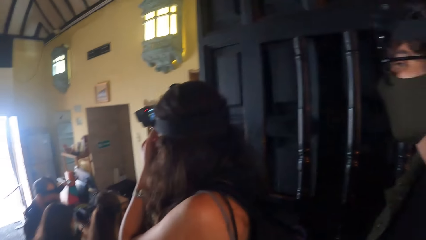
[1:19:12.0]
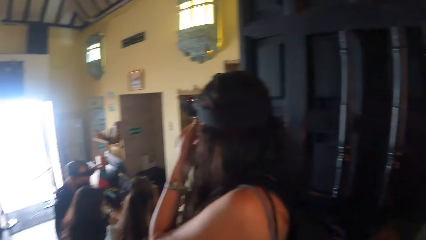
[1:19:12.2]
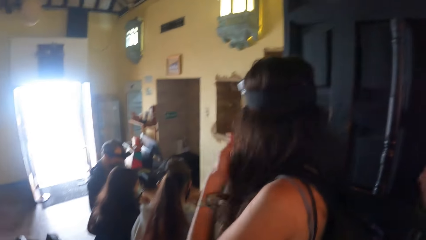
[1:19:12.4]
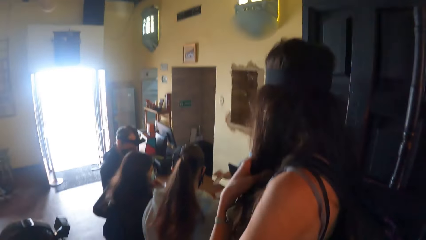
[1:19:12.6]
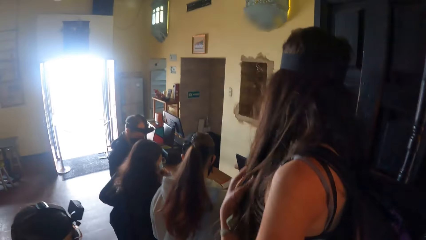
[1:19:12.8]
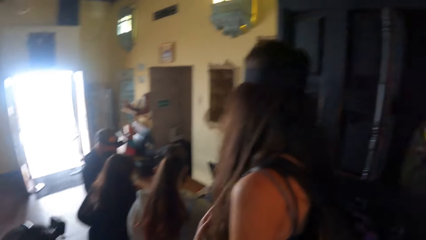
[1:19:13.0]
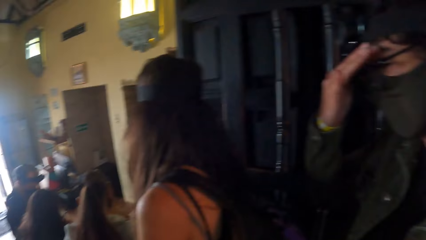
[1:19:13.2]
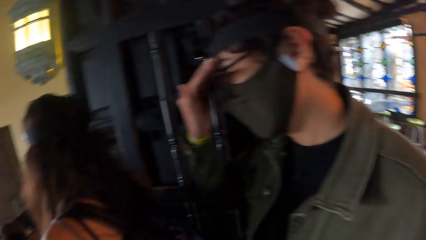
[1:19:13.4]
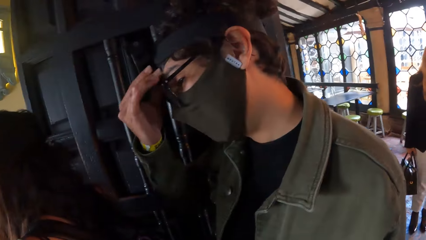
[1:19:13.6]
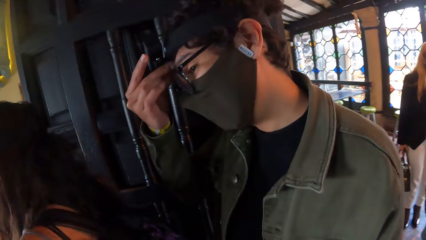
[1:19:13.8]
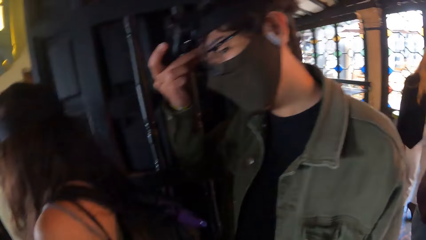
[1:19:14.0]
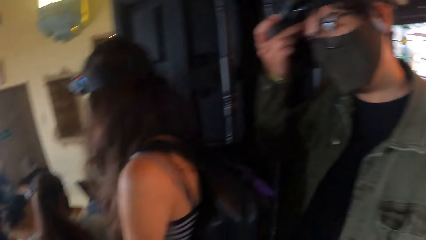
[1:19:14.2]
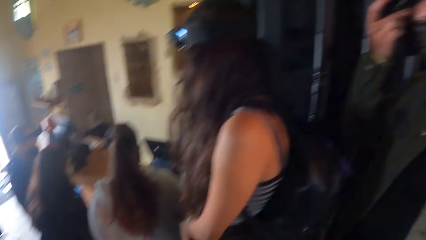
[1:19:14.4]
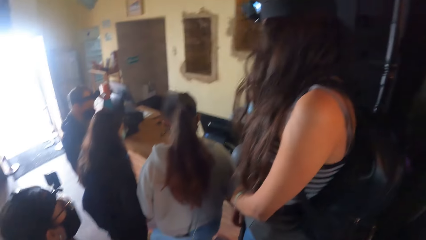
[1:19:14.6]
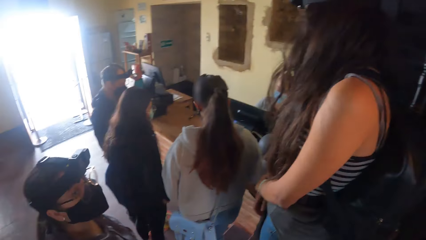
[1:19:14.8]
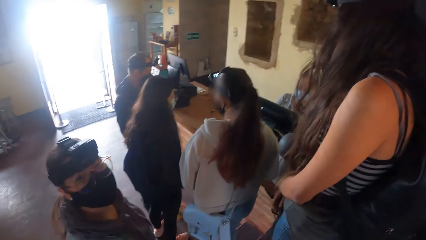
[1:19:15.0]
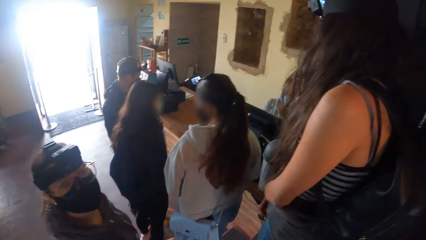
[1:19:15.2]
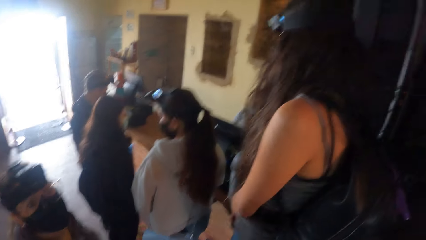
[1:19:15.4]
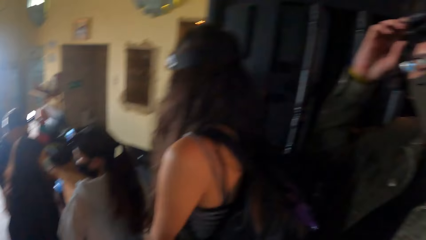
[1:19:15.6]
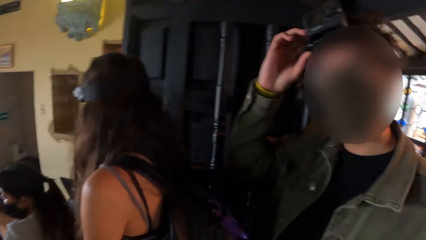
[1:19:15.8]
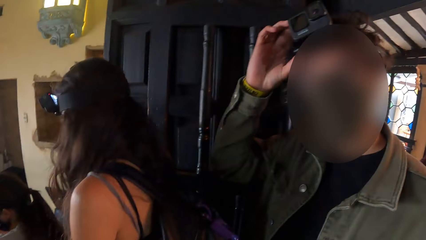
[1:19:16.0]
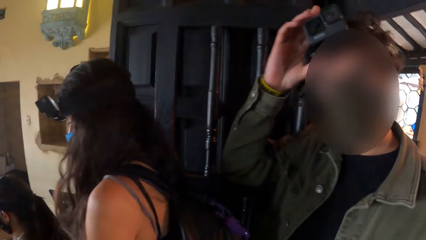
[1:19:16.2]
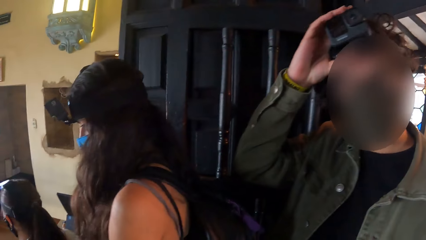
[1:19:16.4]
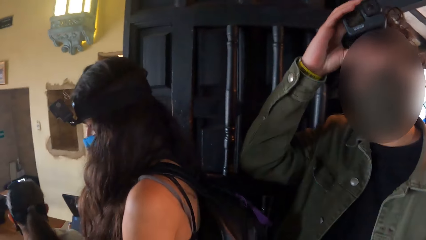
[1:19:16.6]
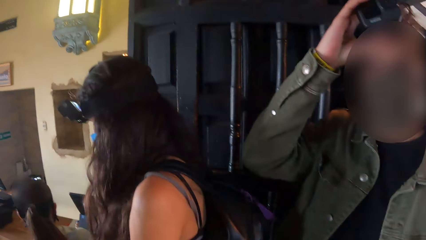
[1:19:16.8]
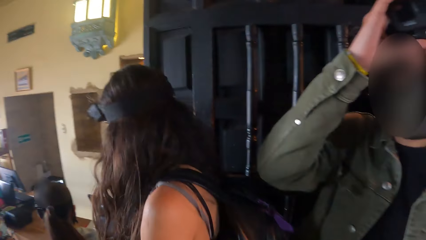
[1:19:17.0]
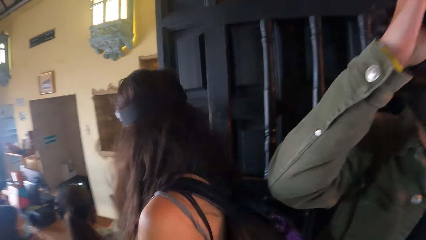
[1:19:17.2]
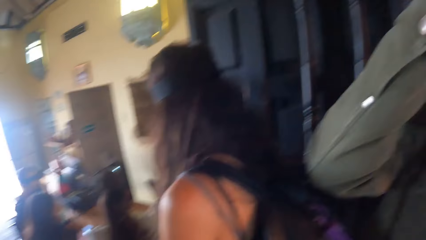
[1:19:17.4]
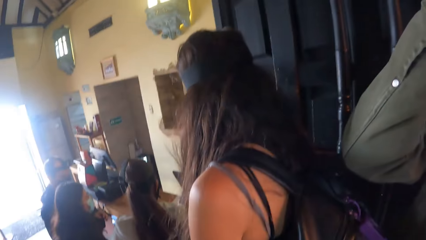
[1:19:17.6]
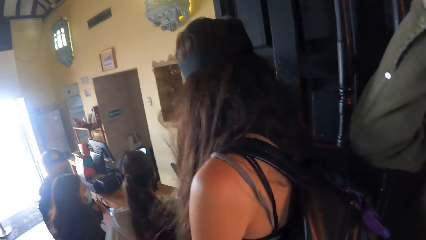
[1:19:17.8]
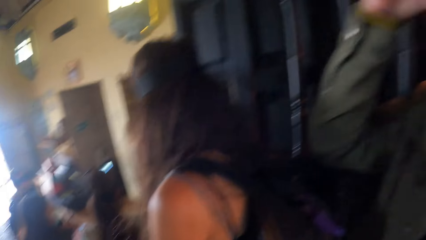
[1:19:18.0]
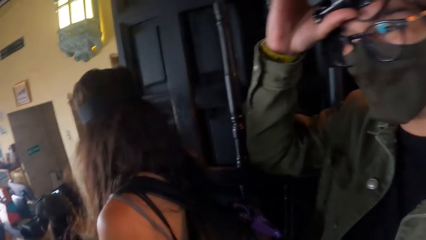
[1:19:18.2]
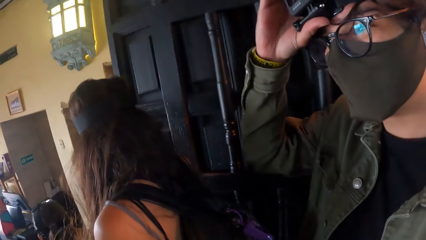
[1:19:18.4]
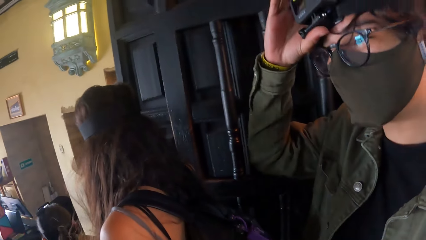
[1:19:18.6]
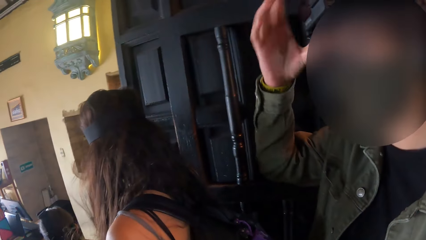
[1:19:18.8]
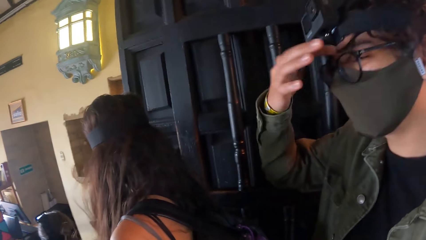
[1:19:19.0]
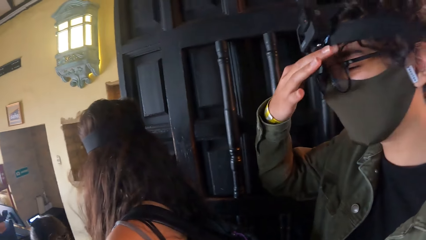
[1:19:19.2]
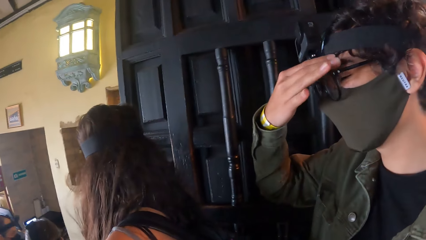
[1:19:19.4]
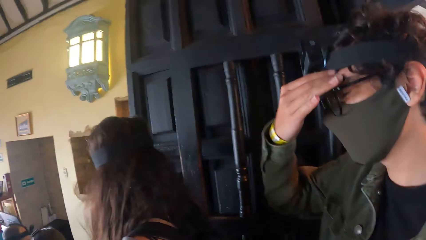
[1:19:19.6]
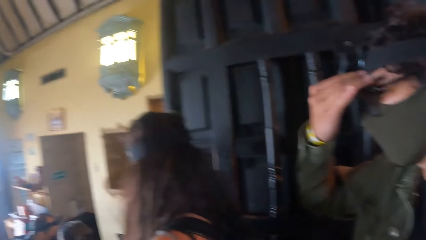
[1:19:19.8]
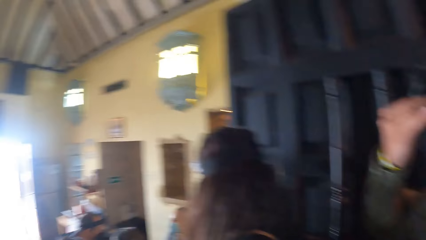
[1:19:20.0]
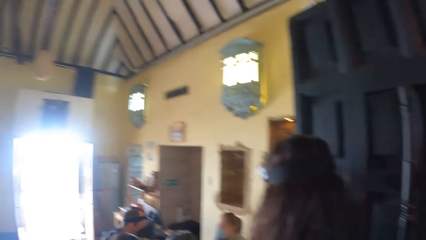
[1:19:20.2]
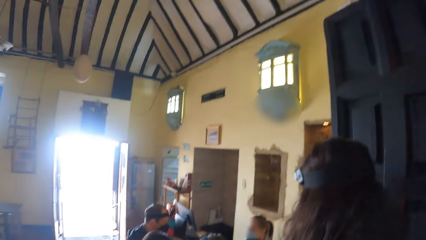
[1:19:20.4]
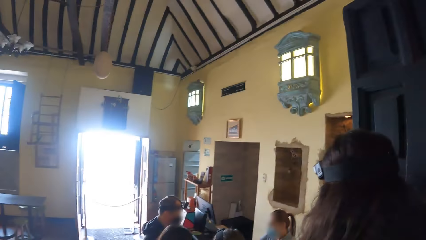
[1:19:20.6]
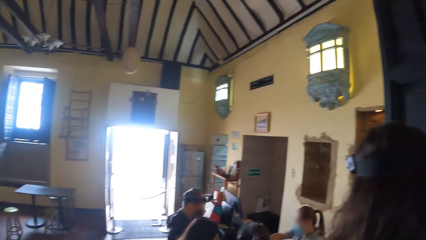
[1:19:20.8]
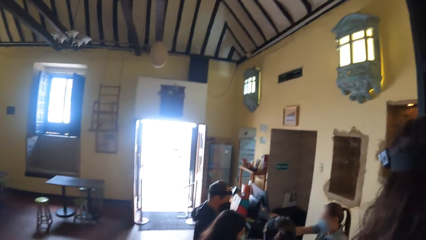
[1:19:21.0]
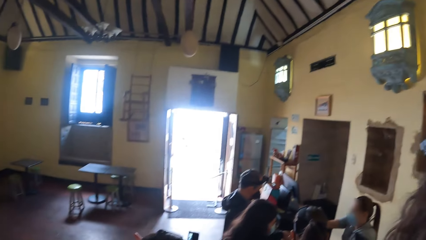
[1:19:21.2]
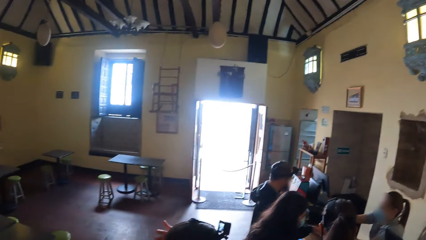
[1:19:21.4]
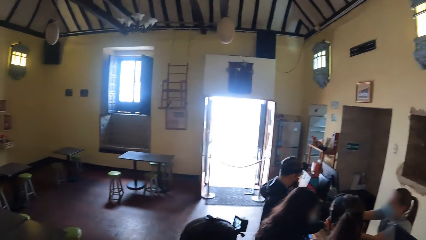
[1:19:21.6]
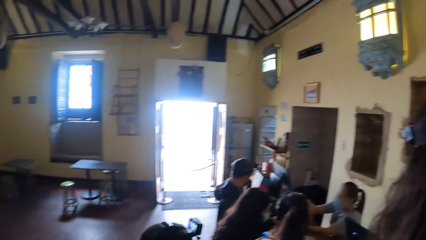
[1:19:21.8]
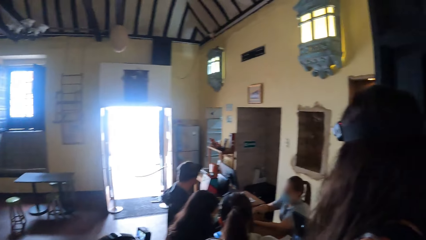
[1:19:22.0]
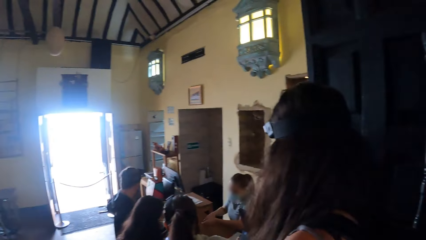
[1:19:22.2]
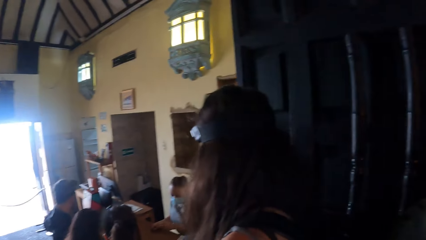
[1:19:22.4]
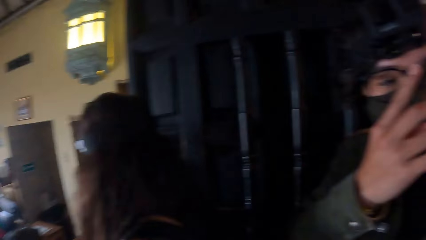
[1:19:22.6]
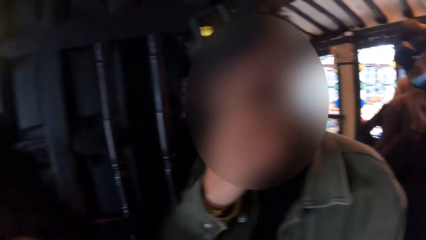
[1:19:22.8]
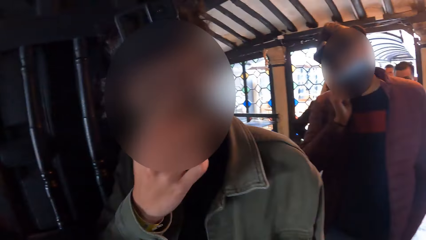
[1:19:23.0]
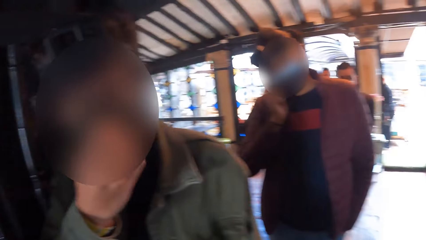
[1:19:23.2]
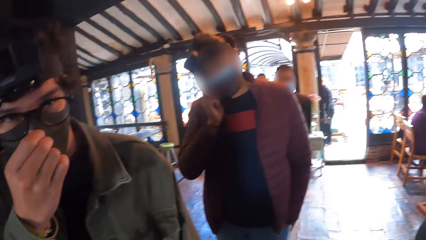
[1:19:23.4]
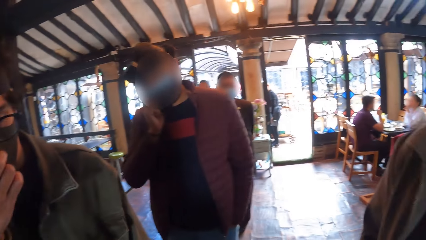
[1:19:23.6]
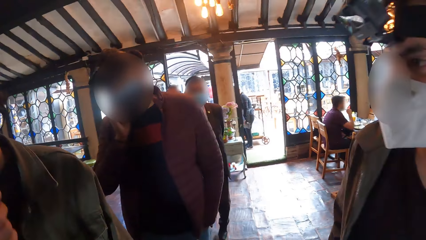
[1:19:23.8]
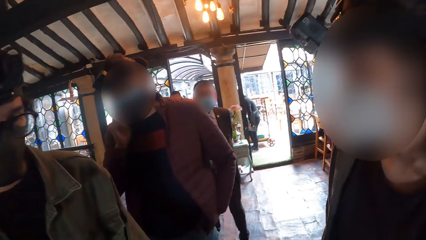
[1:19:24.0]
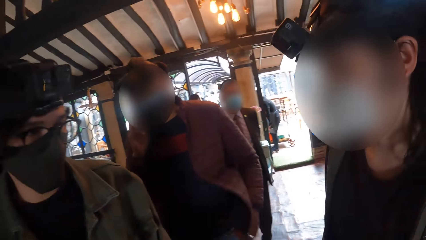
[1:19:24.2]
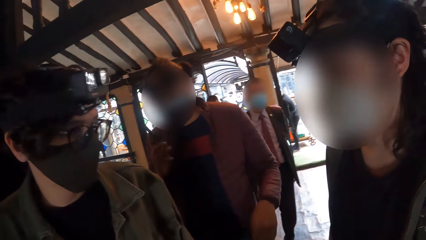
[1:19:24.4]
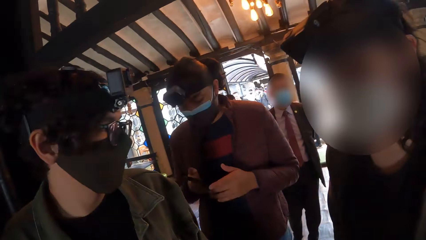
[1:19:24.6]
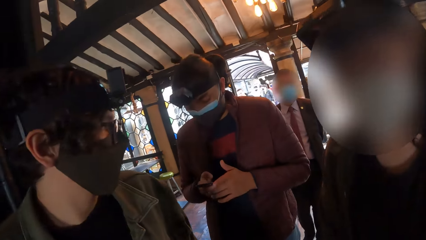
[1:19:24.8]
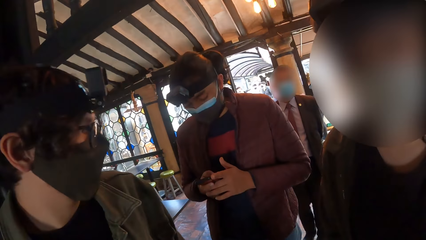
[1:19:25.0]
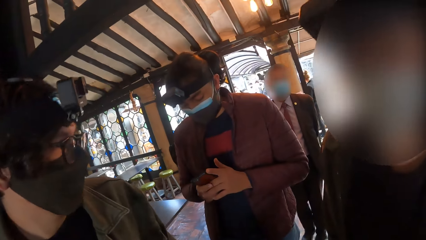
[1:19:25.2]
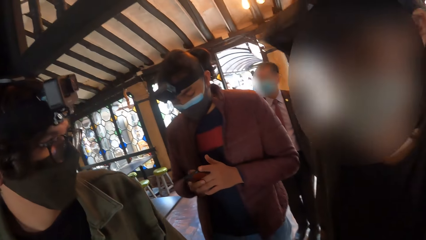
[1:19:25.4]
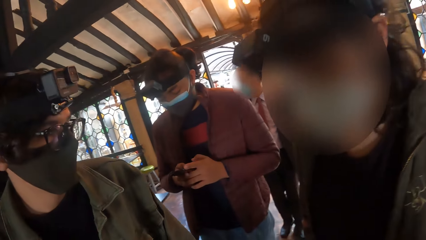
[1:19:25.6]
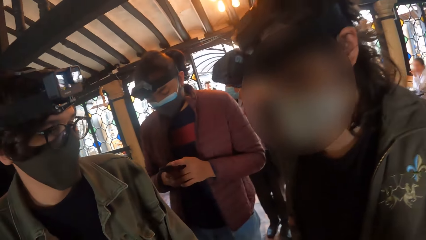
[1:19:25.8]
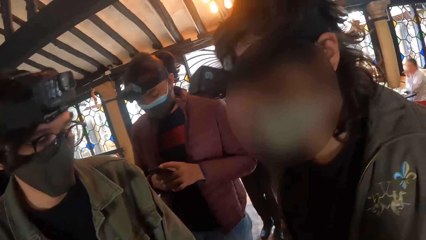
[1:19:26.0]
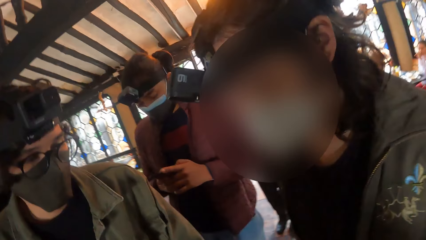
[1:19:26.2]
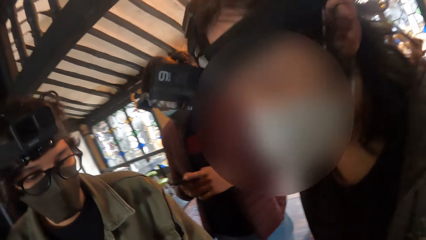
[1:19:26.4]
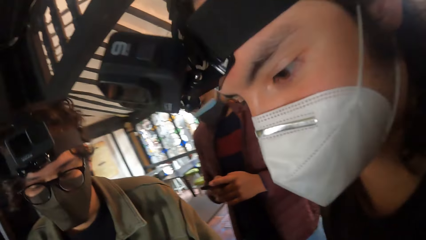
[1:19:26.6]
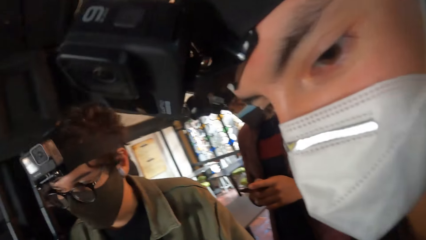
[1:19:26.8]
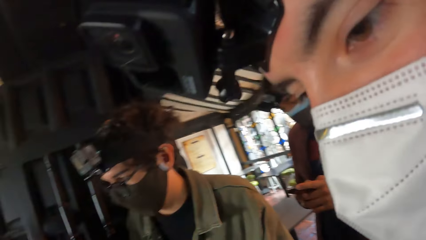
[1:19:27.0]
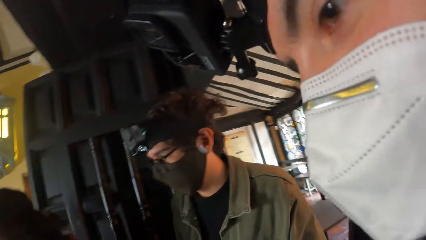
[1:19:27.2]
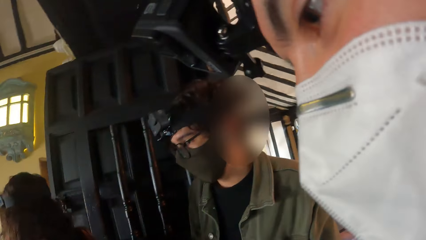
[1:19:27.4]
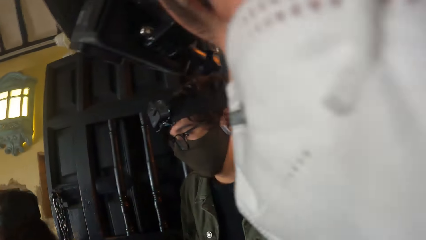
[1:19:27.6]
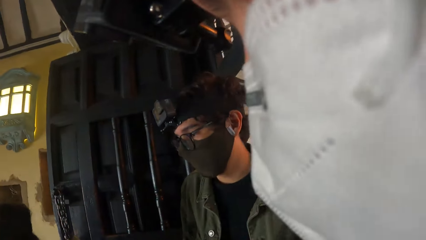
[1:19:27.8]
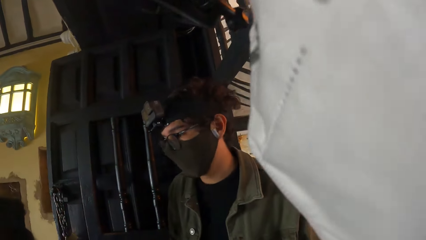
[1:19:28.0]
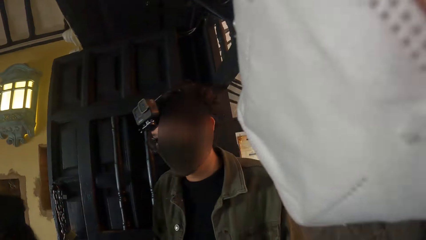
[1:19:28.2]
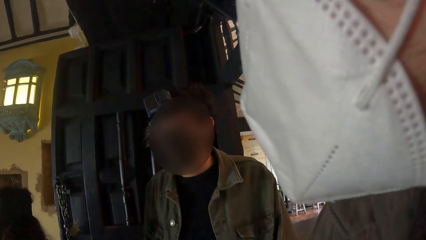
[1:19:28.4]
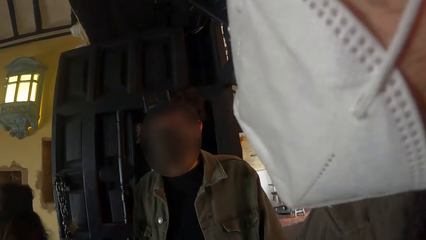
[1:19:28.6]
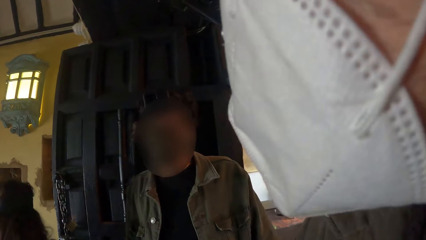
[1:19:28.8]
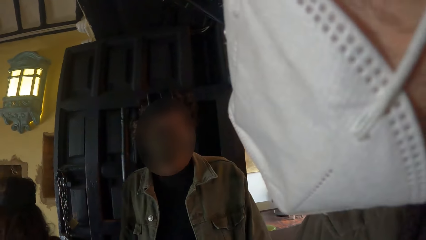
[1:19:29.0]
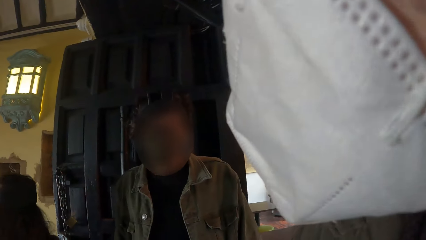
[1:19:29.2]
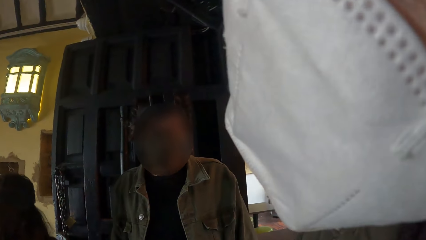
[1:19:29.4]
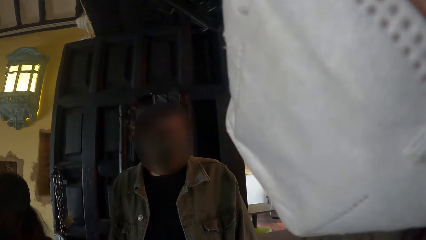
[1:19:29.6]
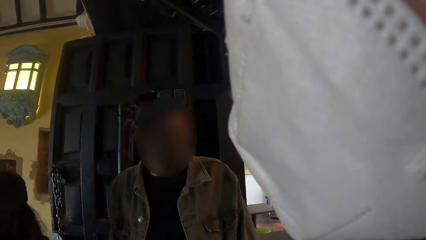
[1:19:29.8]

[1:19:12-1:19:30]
The camera wearer interacts. A man touches his face with his right hand. The man touches the camera on his face with his right hand. The man touches his face with his right hand. Another man operates his phone with his hands.
